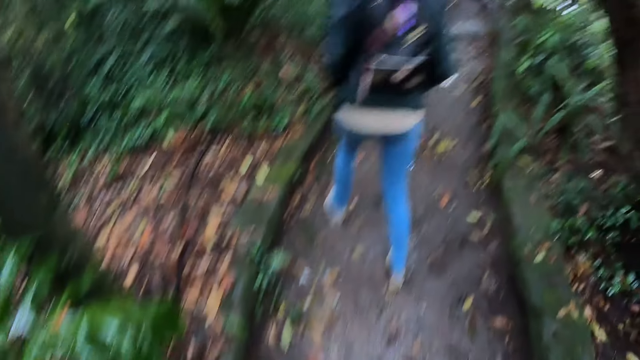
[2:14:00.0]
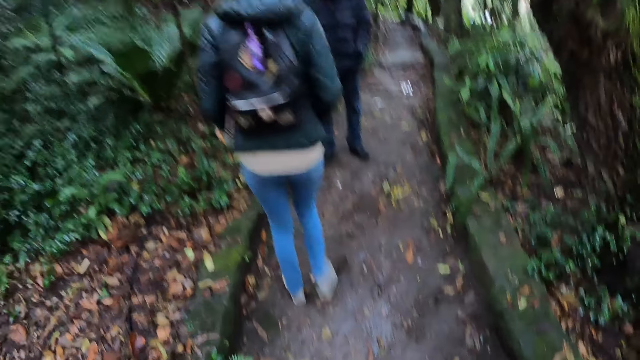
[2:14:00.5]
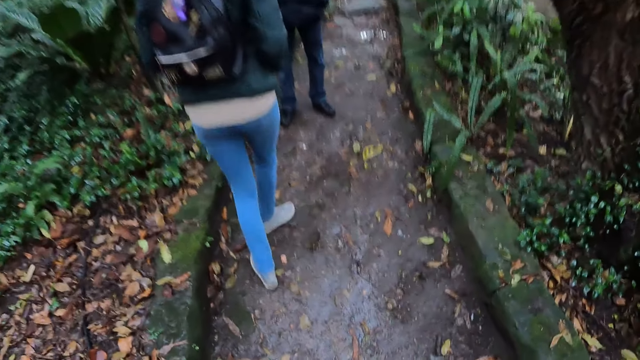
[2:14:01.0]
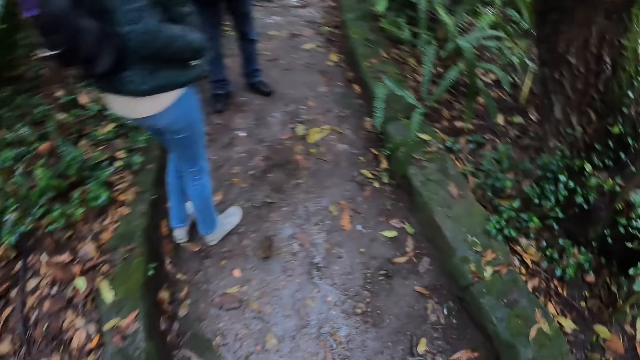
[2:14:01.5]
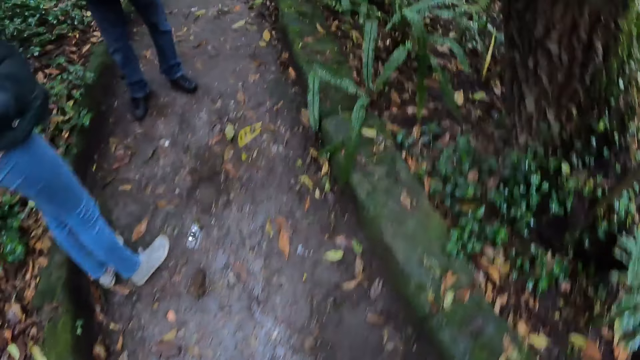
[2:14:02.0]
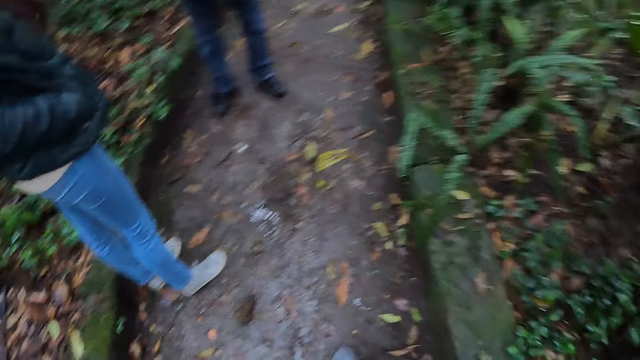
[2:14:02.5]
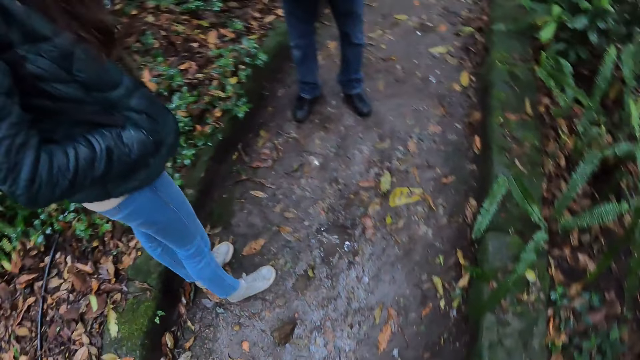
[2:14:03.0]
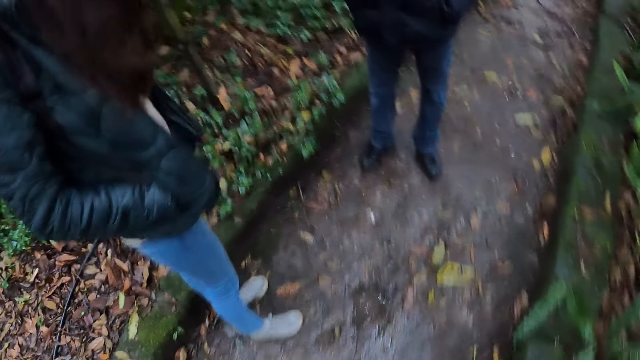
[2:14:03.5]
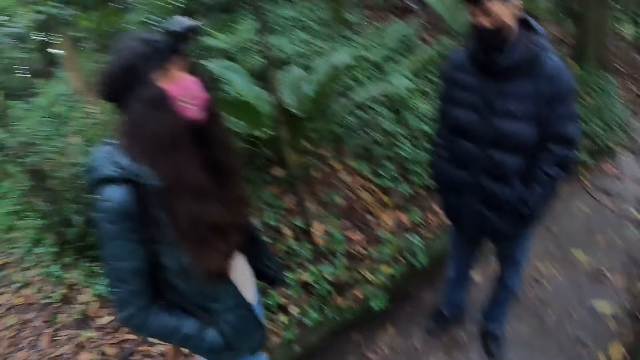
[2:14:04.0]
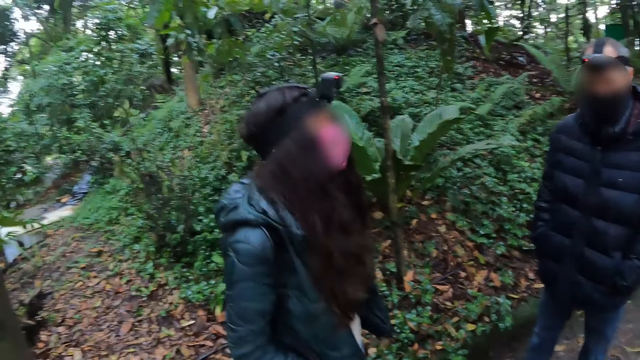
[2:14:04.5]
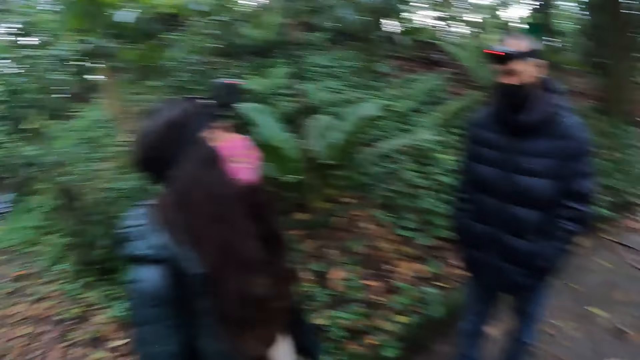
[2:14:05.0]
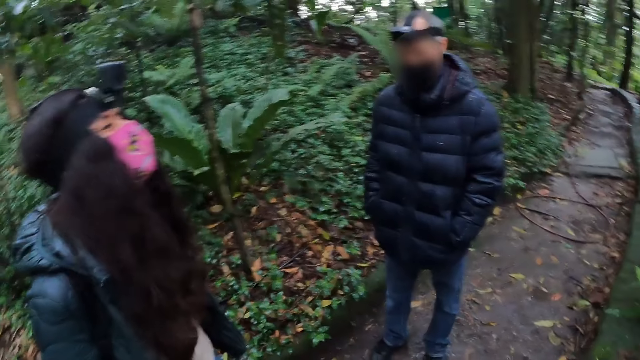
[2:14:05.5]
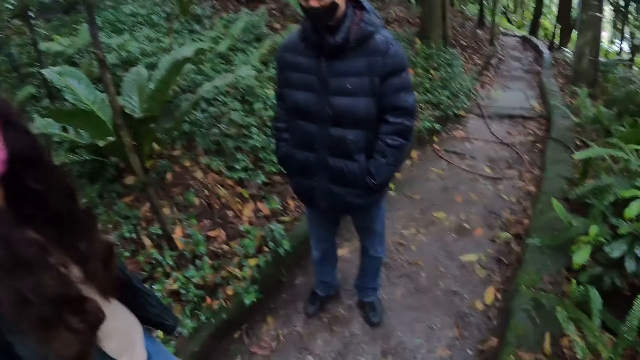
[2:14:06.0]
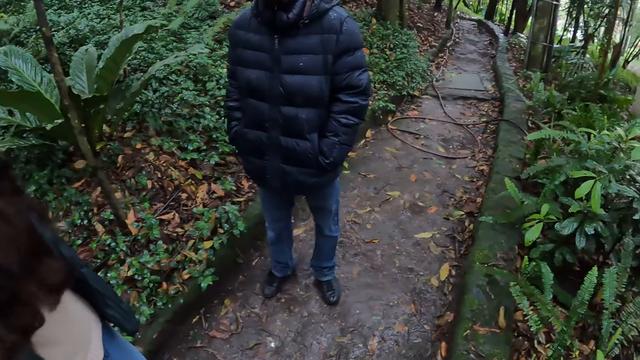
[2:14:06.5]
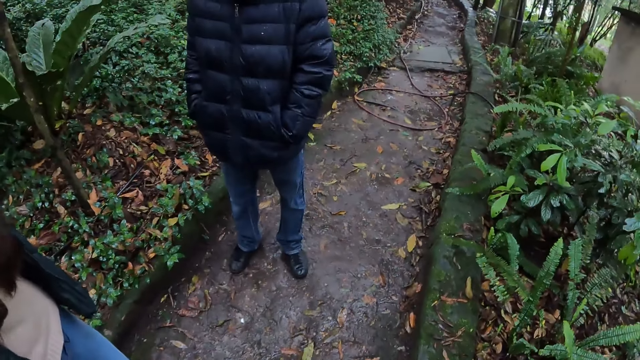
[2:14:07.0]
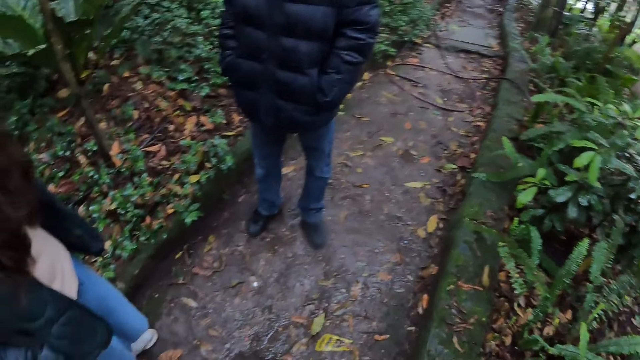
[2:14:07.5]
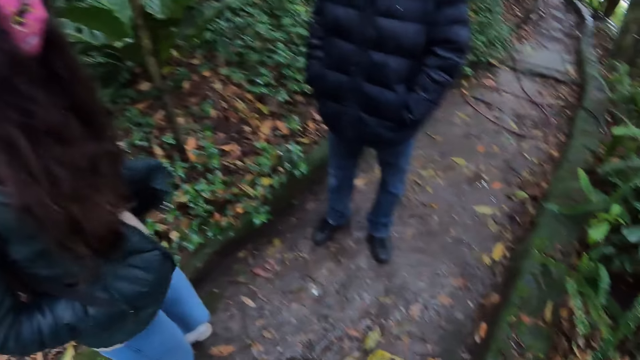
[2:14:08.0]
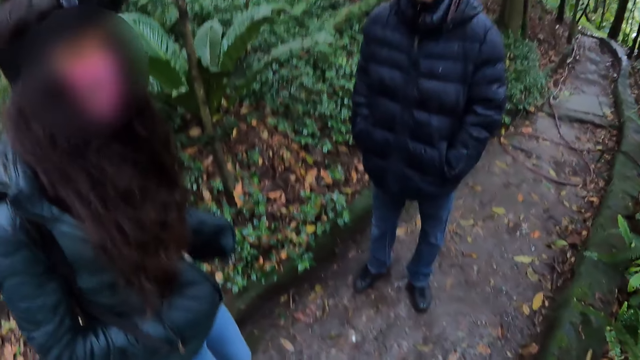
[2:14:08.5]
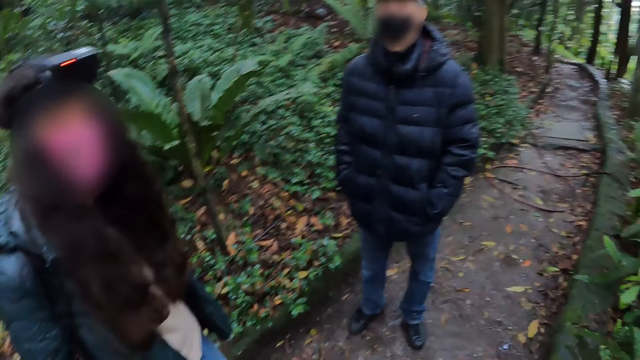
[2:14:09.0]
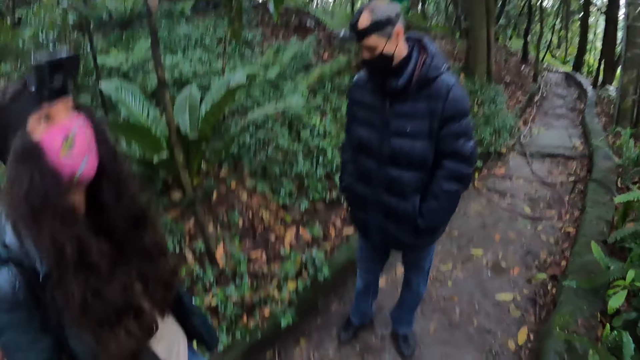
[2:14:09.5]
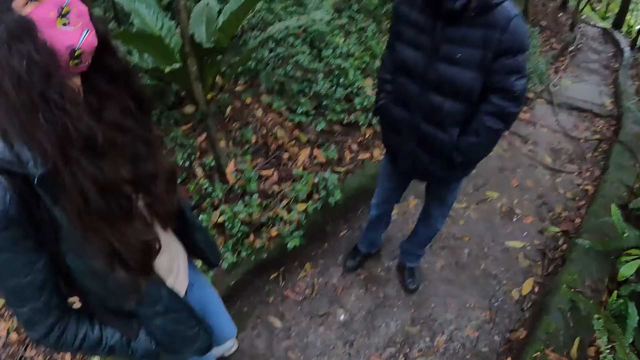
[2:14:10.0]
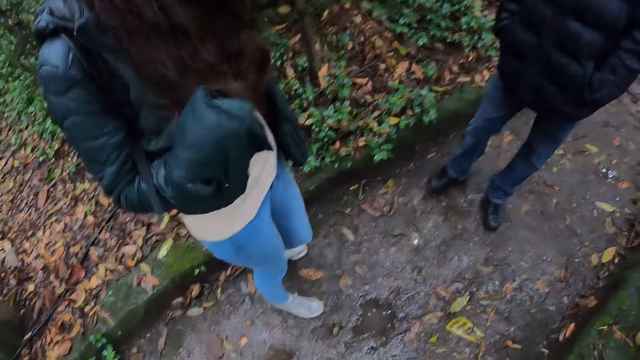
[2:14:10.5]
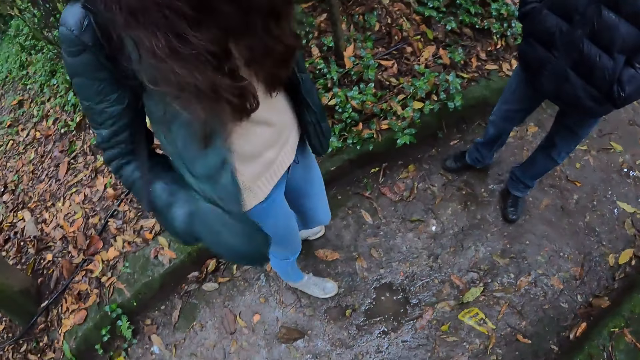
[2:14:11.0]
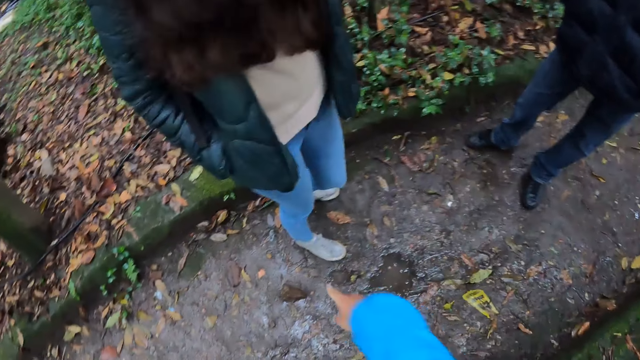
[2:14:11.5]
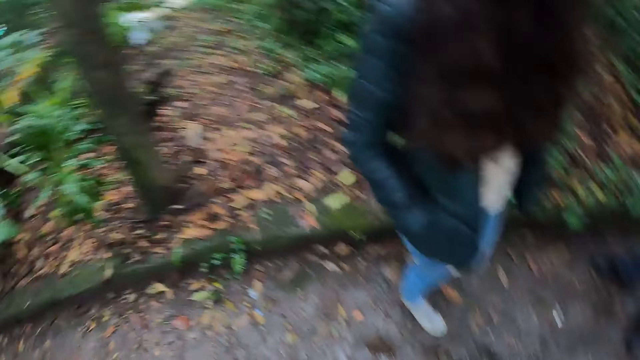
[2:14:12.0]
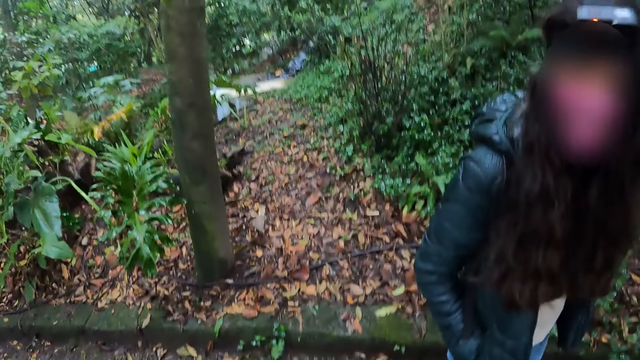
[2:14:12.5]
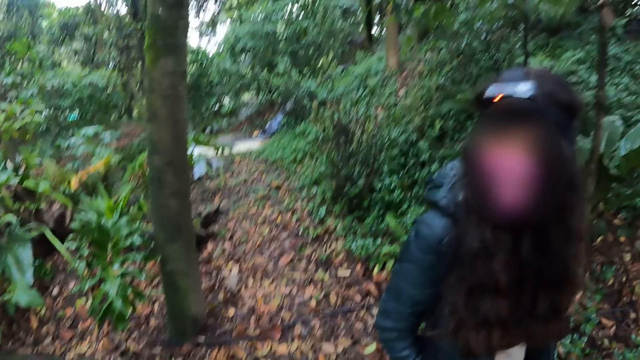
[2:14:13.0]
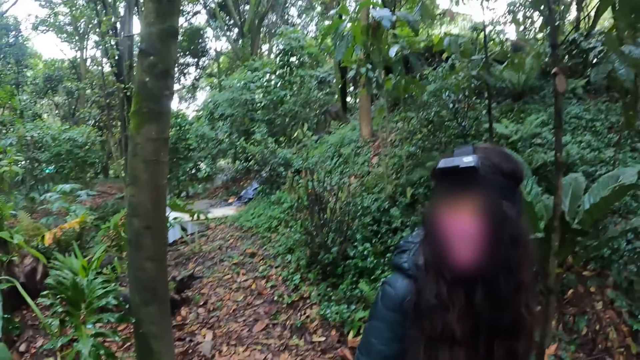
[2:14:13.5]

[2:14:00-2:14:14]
The camera wearer looks around. The woman interacts with the camera wearer and the man. The camera wearer interacts with a person.

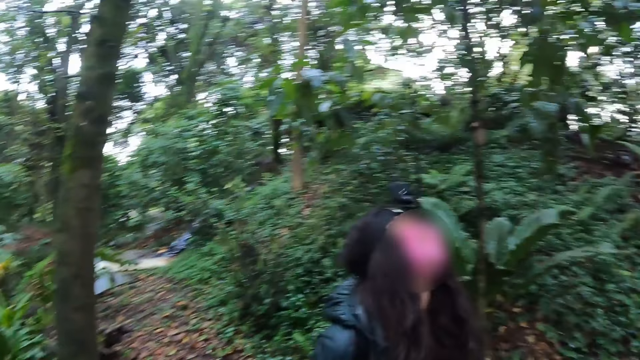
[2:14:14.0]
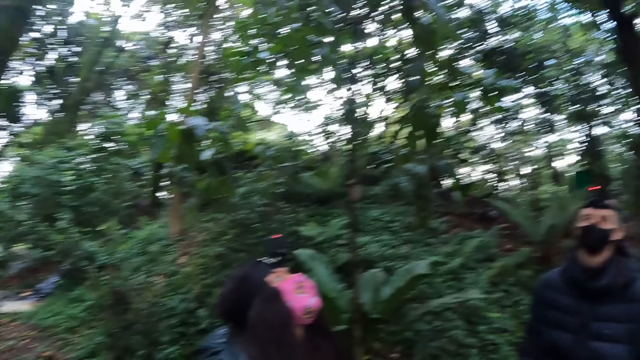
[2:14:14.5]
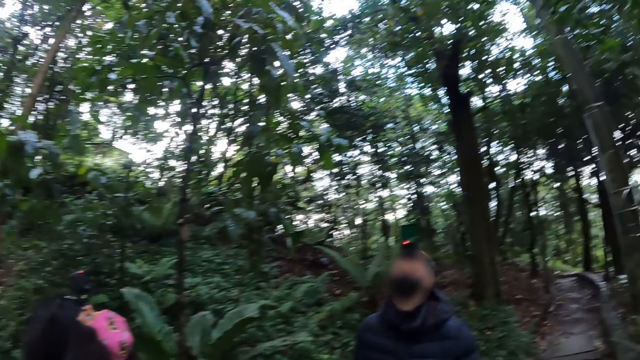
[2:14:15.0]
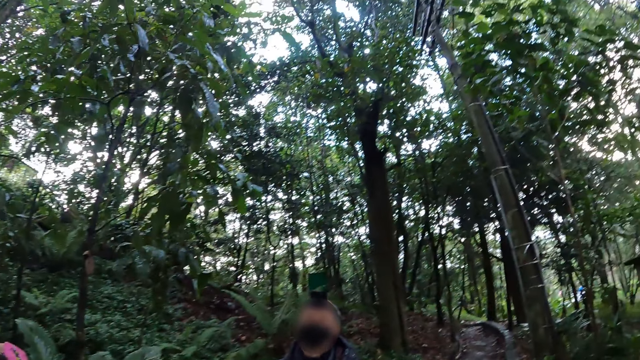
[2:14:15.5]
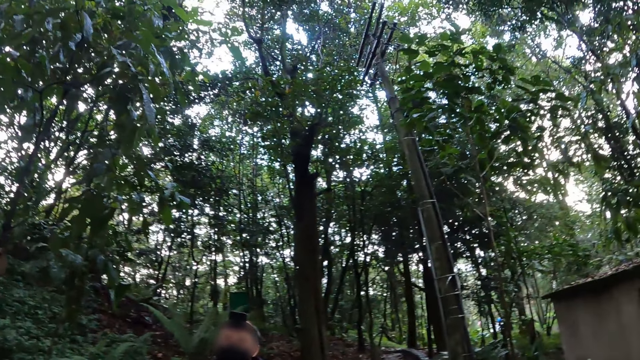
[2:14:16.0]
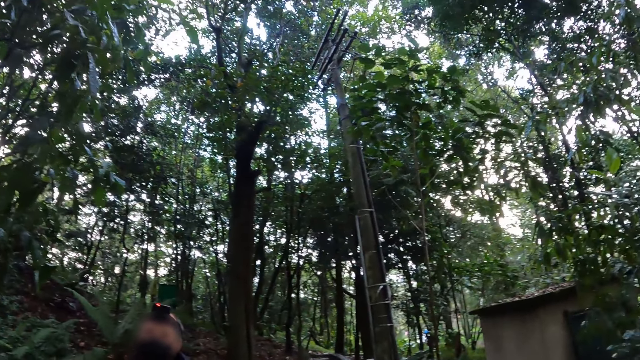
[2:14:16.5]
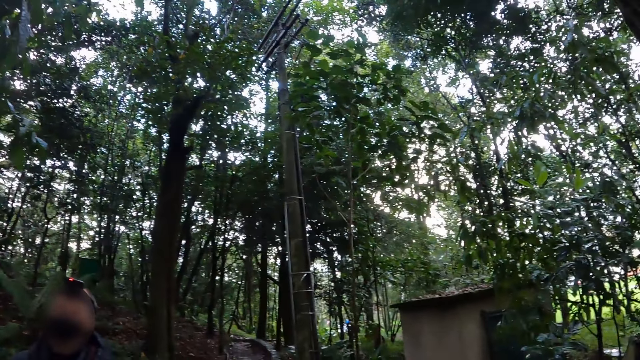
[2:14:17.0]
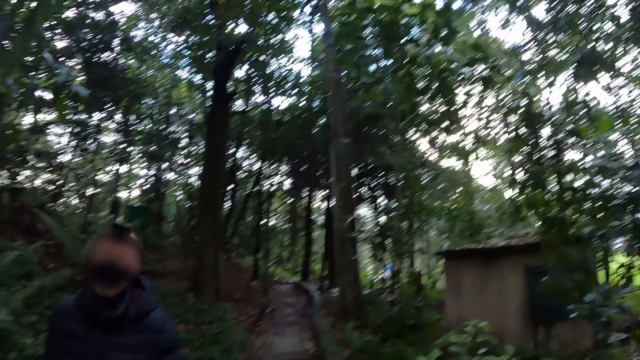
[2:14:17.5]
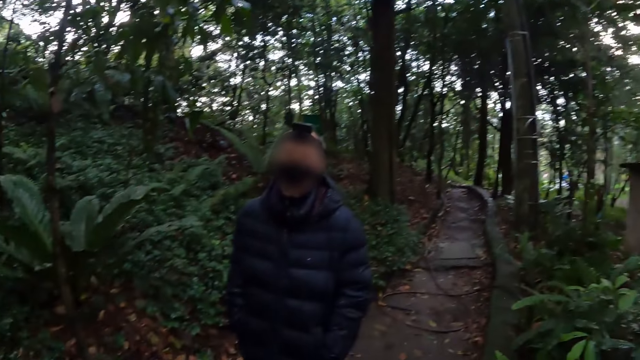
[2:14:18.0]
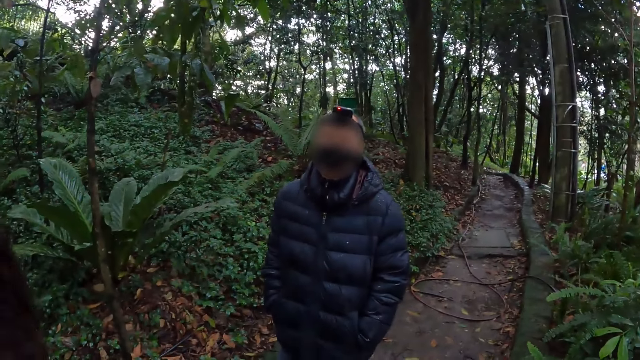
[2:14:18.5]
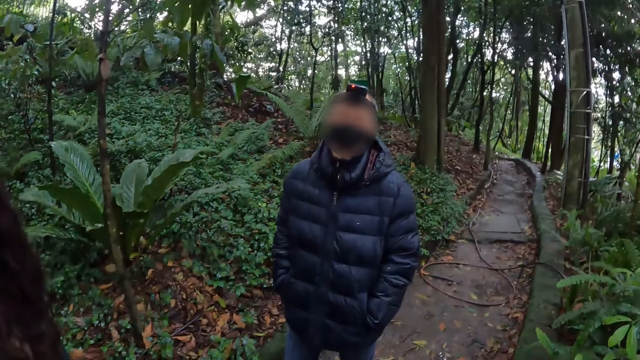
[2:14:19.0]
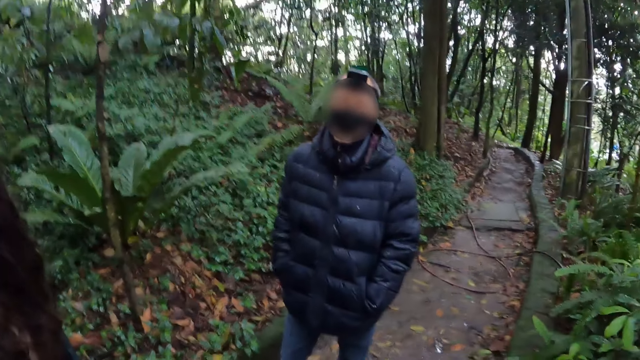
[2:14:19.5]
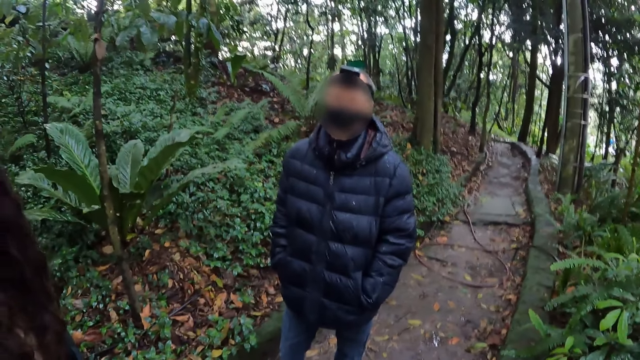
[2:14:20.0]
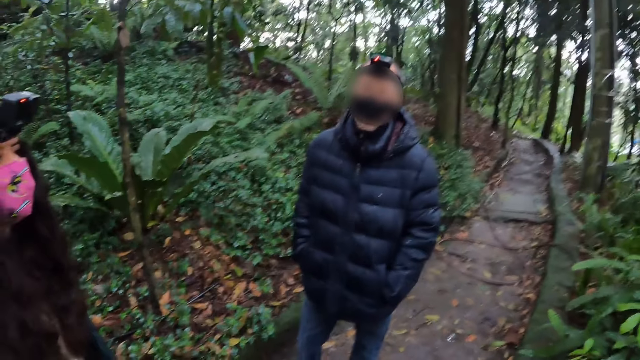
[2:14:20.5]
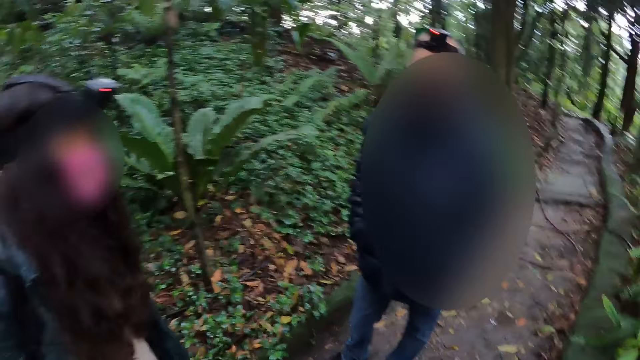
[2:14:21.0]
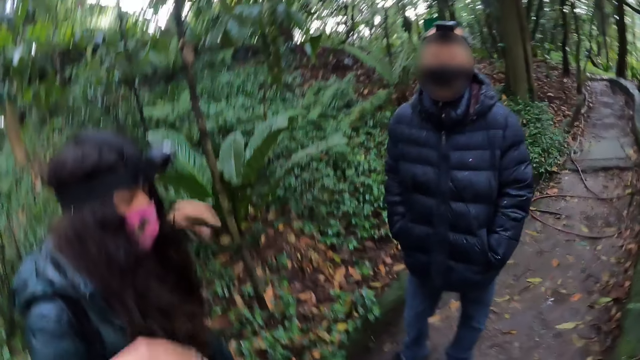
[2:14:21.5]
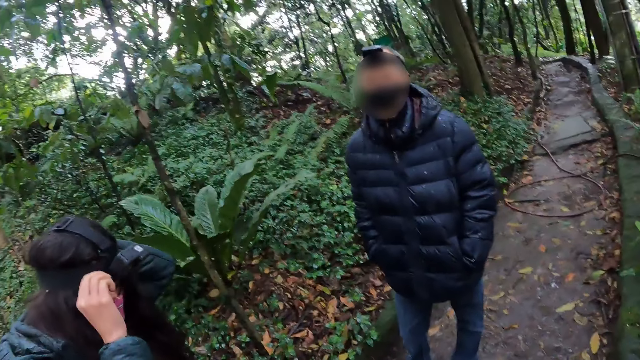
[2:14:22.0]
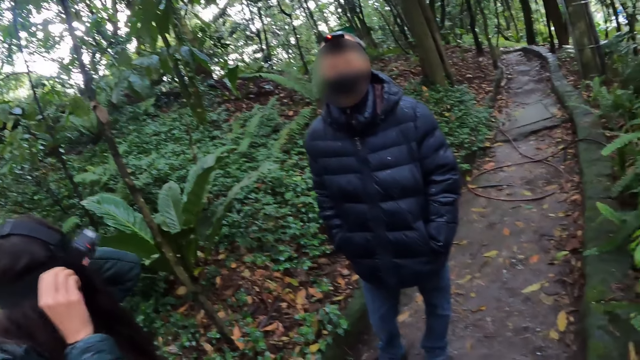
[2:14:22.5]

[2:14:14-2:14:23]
The camera wearer looks up. They interact with the person and another person. The woman adjusts a camera on her head with her hands.
